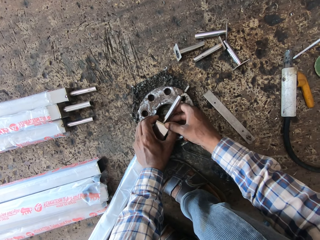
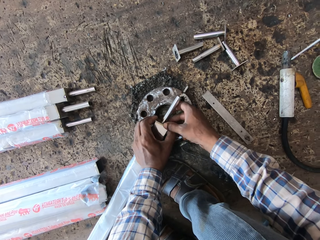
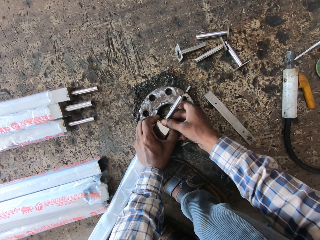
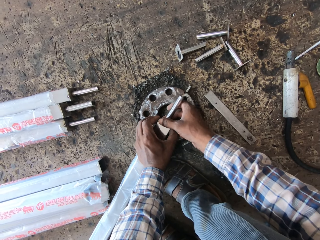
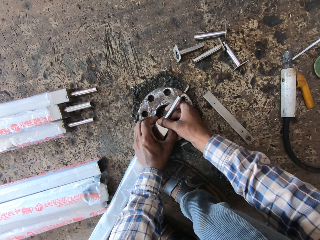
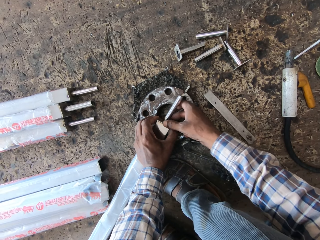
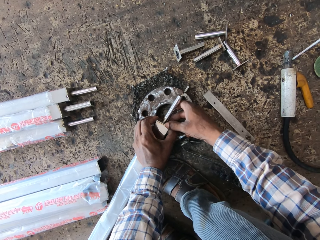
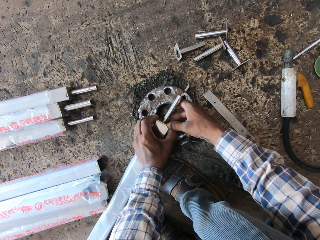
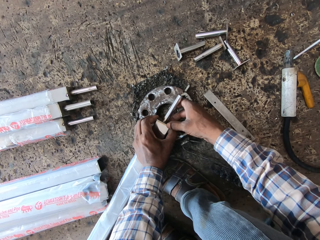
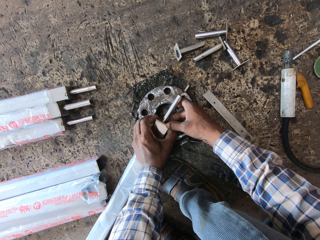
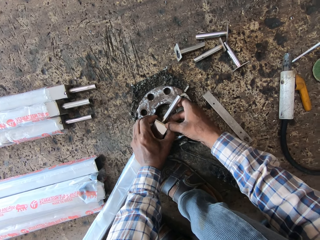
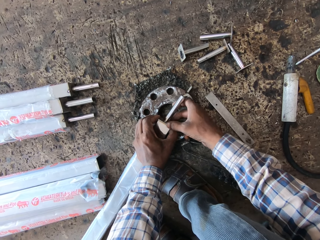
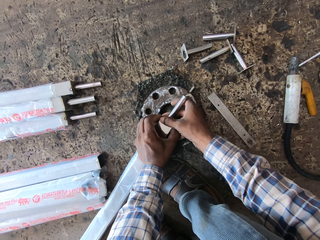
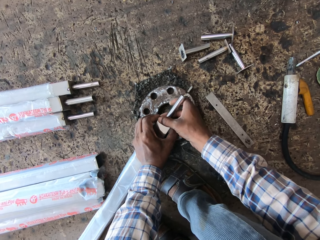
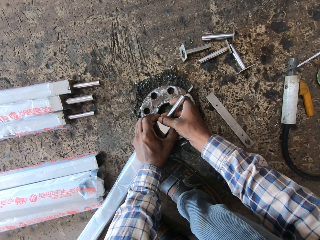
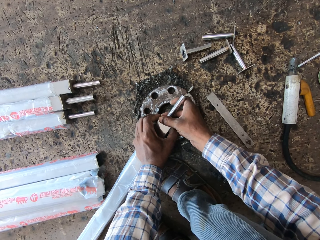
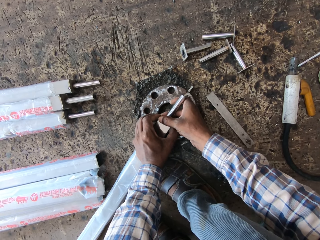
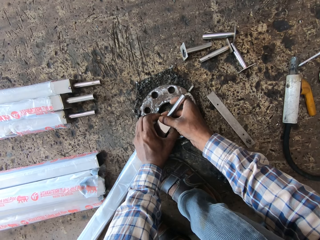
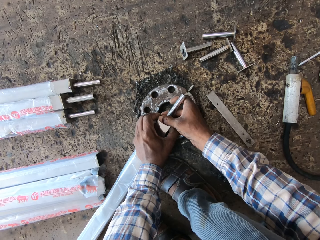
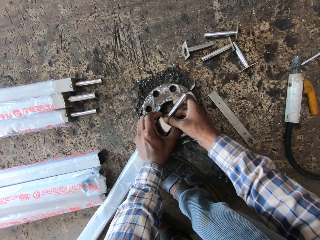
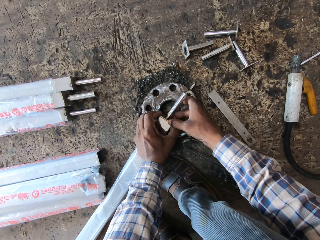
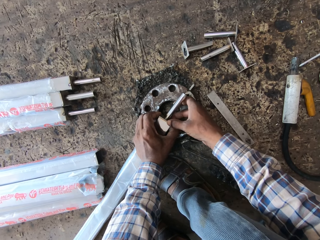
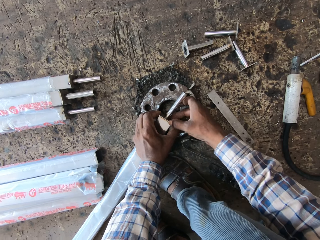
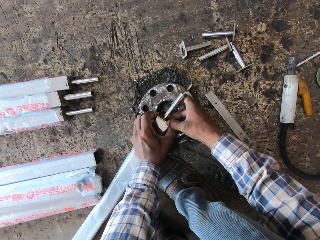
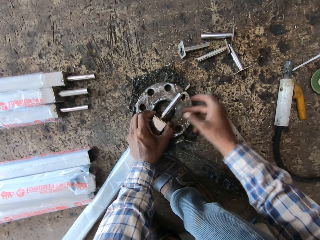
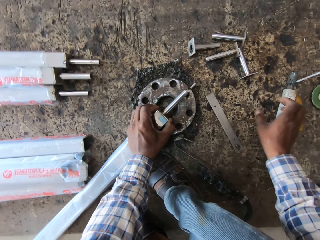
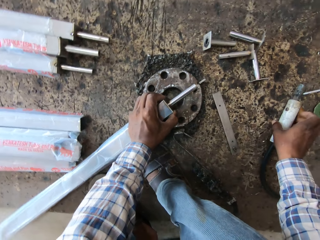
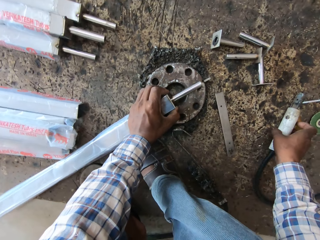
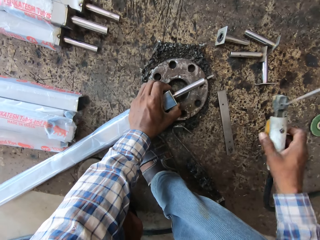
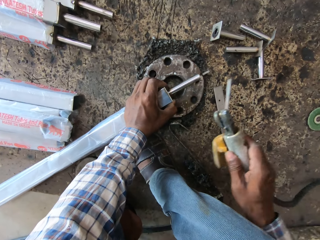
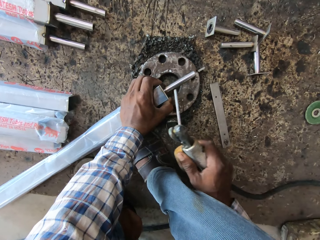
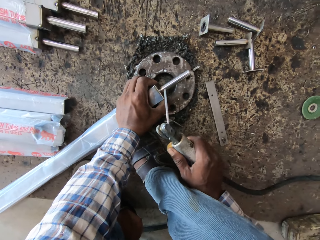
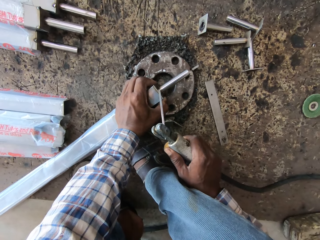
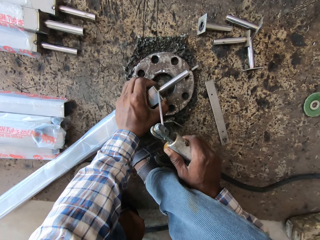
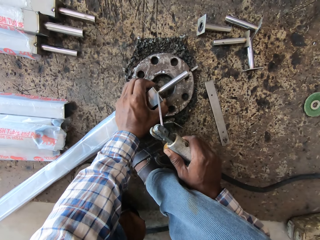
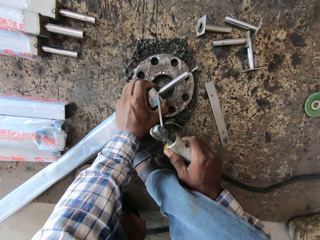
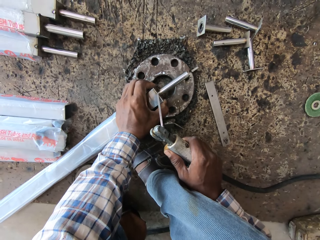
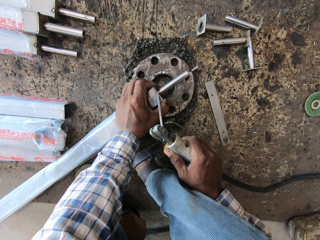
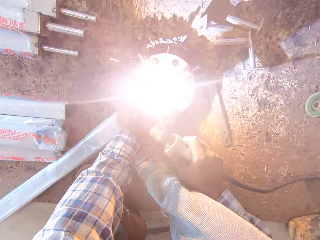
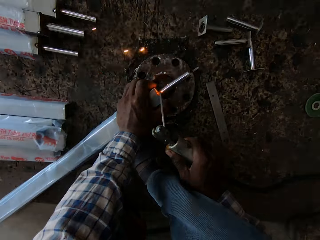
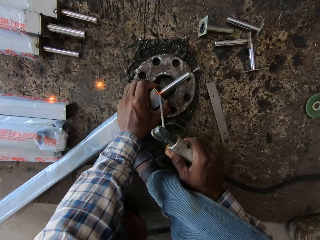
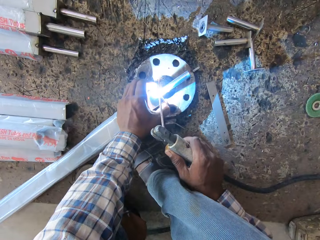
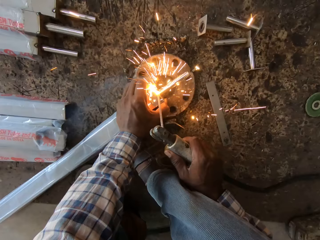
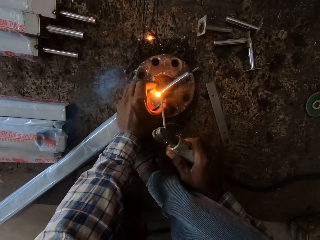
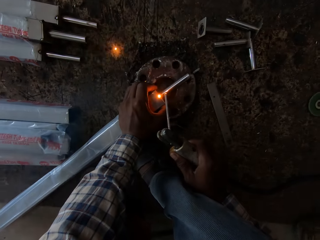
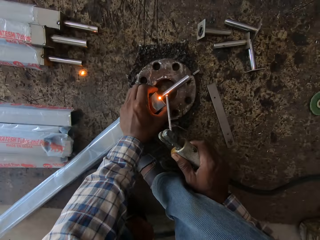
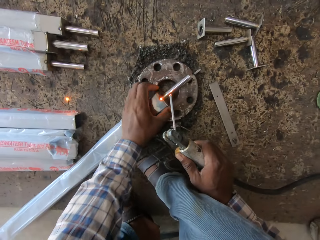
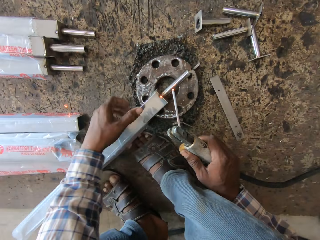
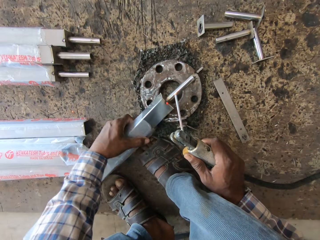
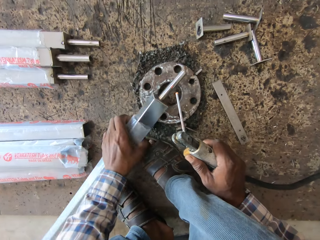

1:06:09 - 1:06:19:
The camera wearer picks up the welding electrode holder from the floor with his right hand. He welds the metal tube to the aluminum tube with the welding electrode holder in his right hand.

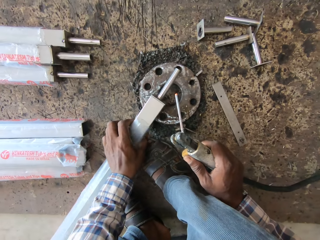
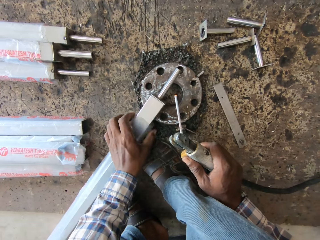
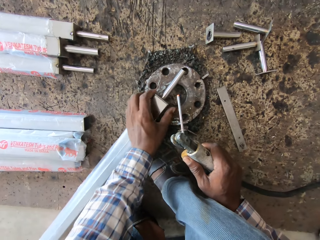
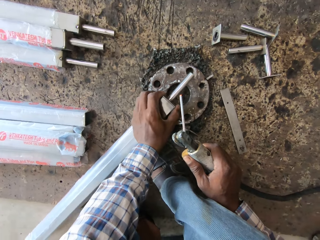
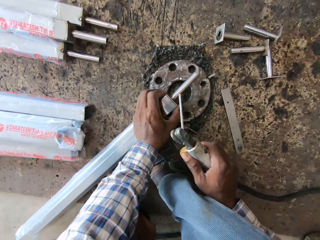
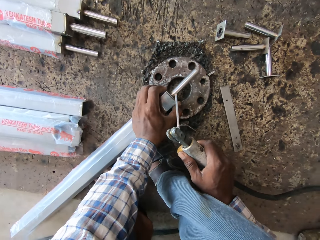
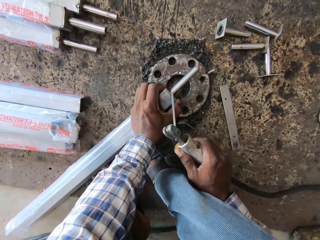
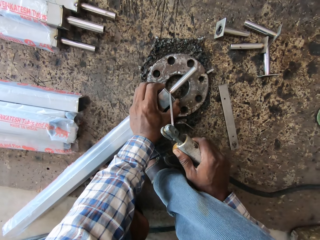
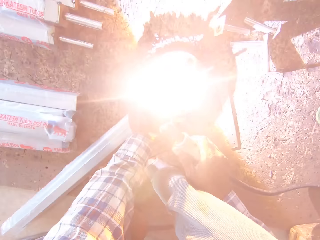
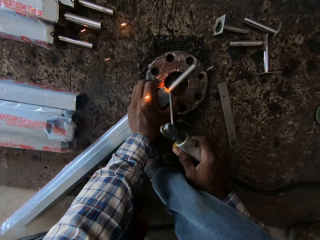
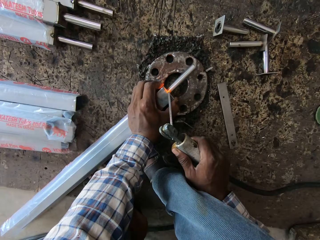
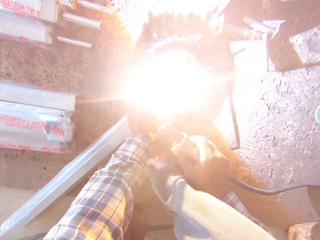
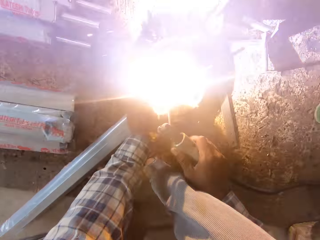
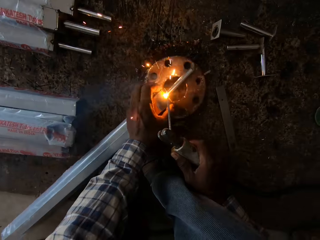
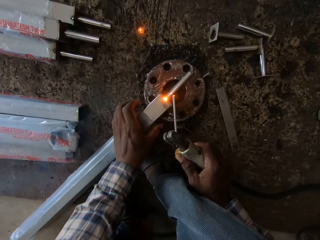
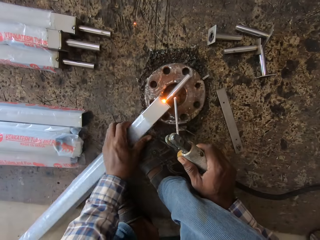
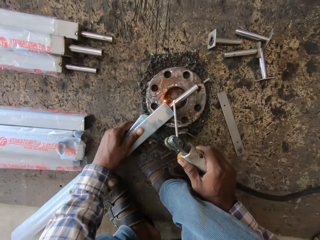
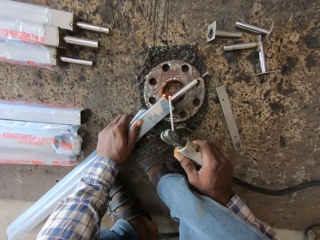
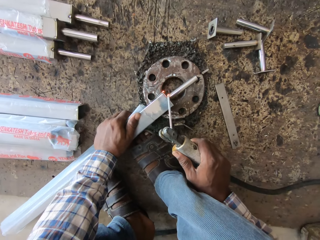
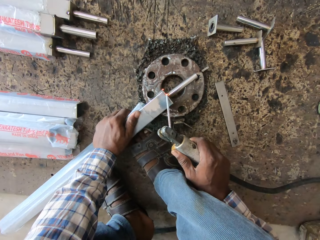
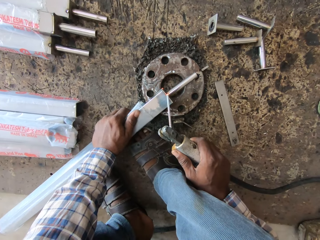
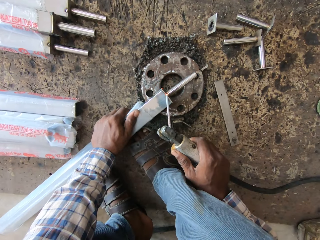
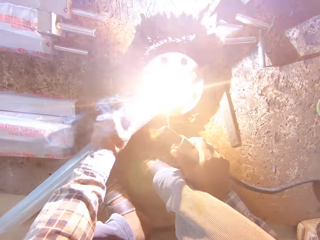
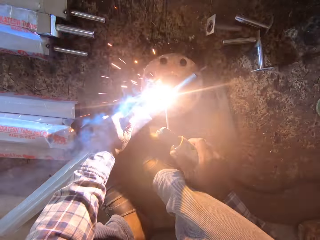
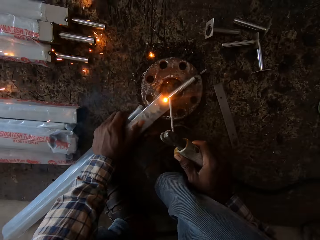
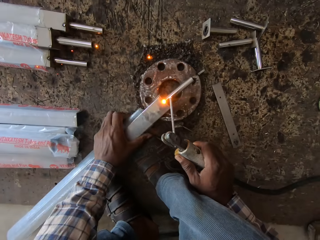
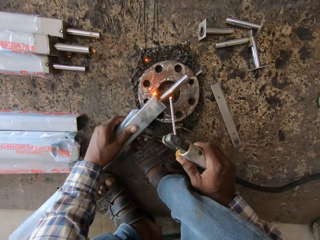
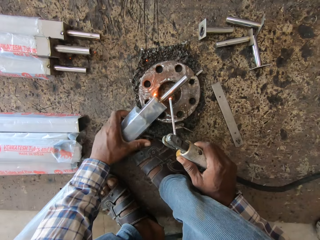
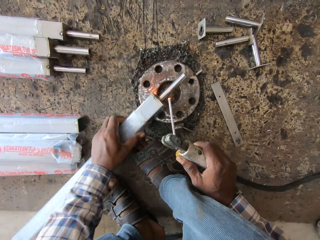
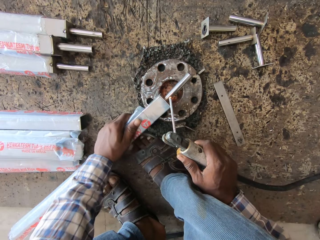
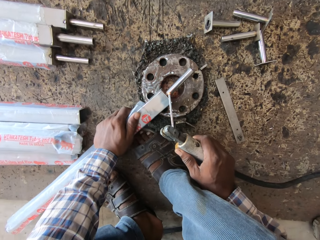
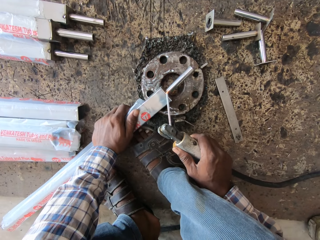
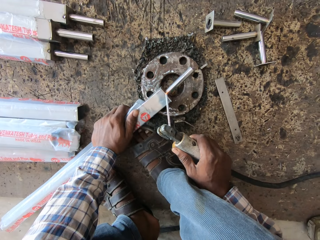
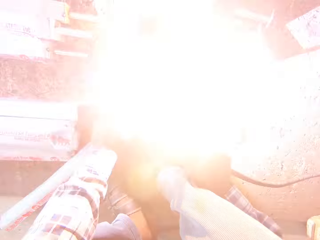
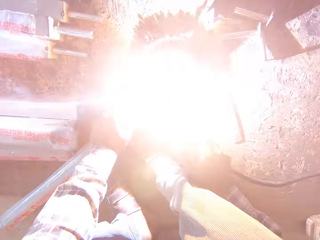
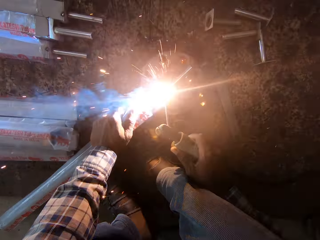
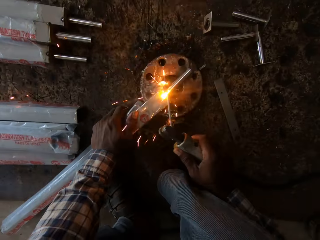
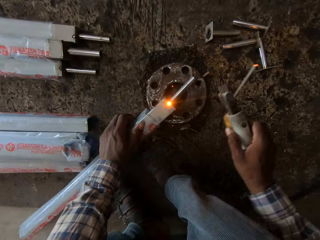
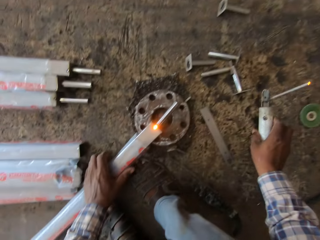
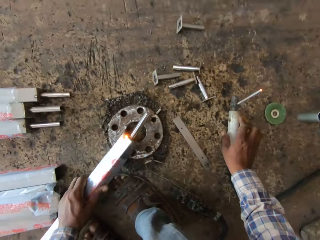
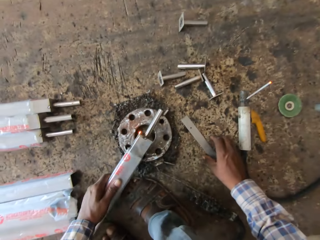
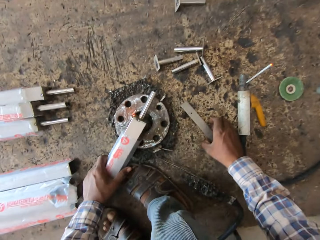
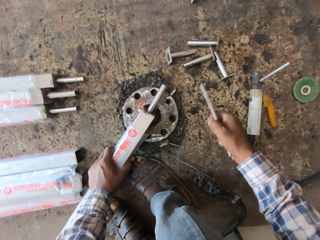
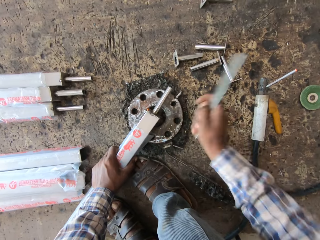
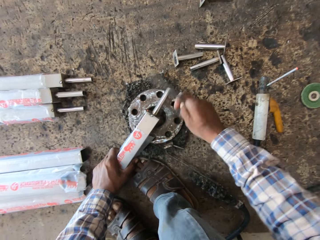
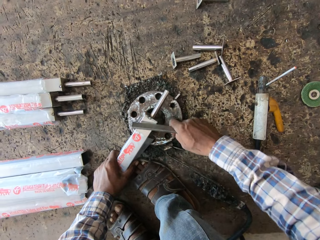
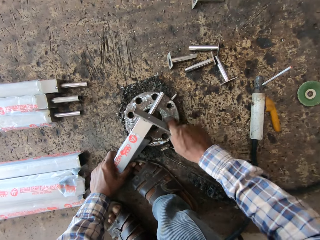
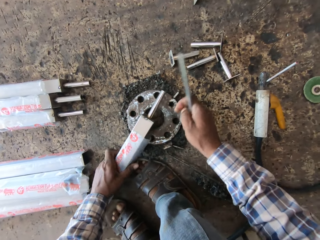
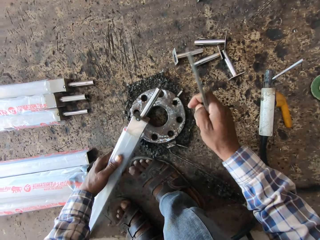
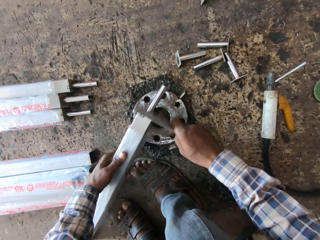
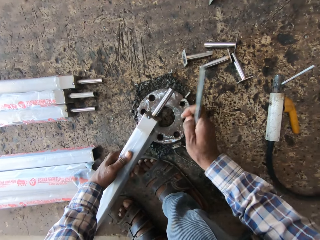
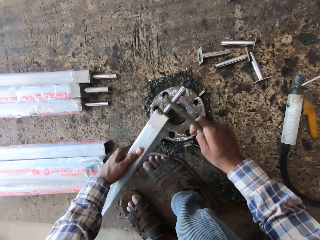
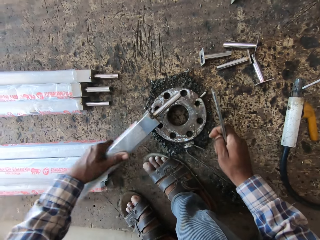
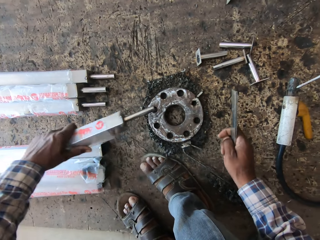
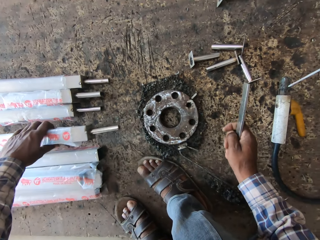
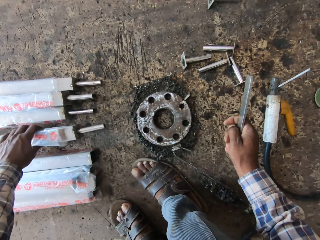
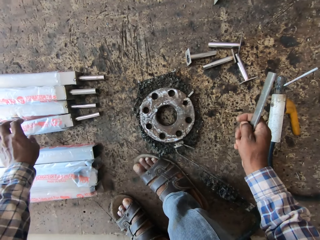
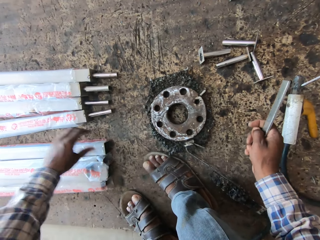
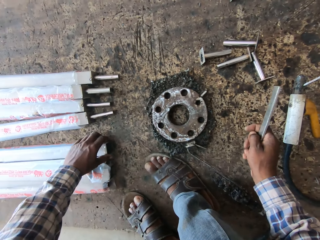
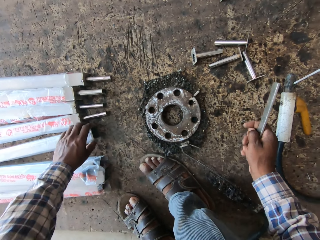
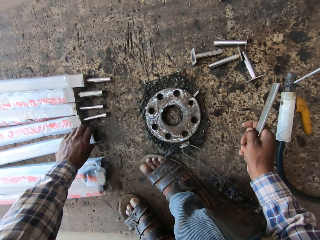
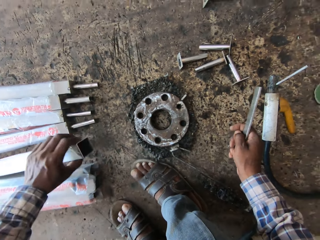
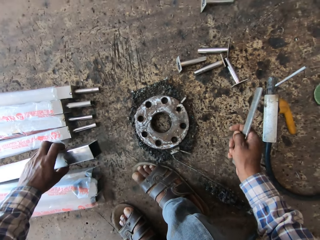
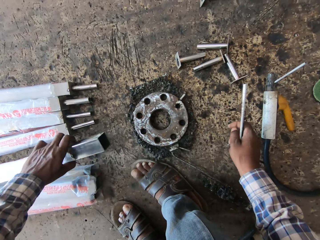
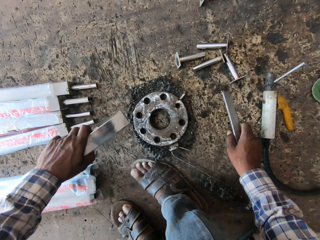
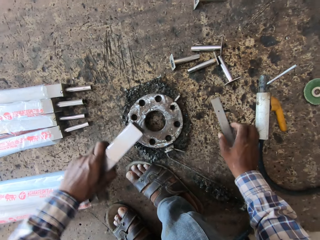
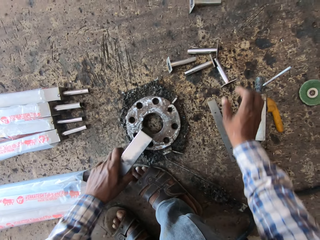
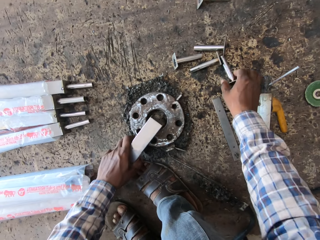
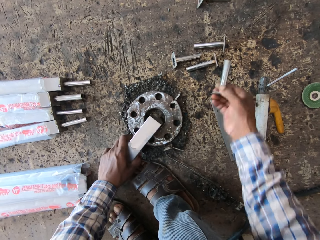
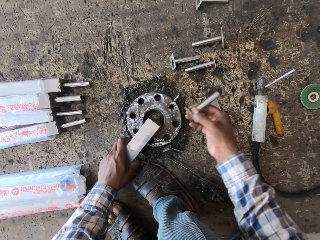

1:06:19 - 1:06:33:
The camera wearer turns the metal with the left hand. He welds the metal with a welding rod. He turns the metal with the left hand. He welds the metal with the welding rod. He turns the metal with the left hand. He welds the metal with the welding rod. He drops the welding electrode holder with his right hand on the floor. He picks up the metal from the floor with his right hand. He hits the aluminum tube with the metal in his right hand. He drops the aluminum tube on the floor with his left hand. He picks up another aluminum tube with his left hand from the floor. He picks up the aluminum tube with his left hand from the floor again. He drops the metal on the floor with his right hand. He places the aluminum tube on the metal piece with his left hand. He picks up a metal tube from the floor with his right hand.
